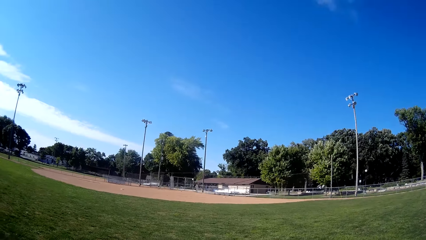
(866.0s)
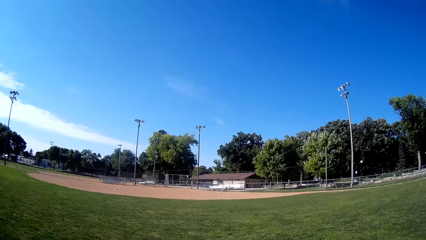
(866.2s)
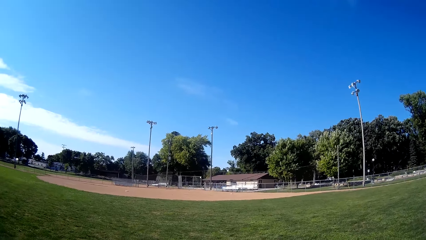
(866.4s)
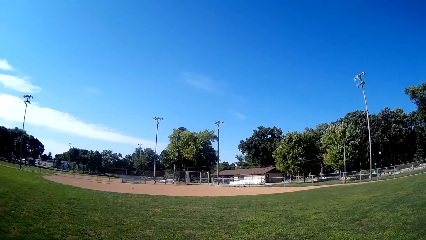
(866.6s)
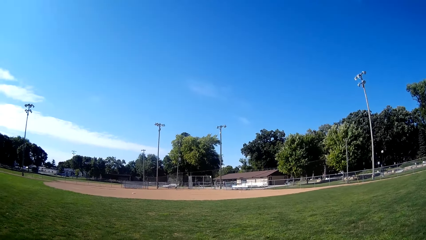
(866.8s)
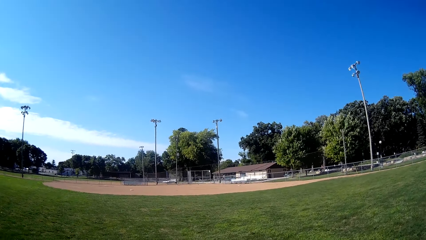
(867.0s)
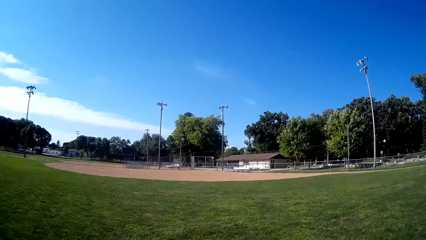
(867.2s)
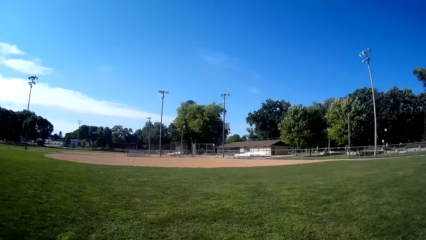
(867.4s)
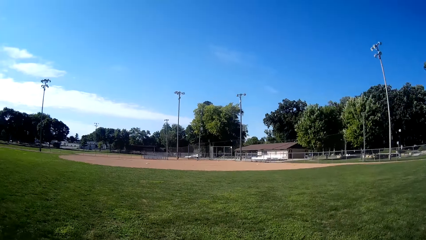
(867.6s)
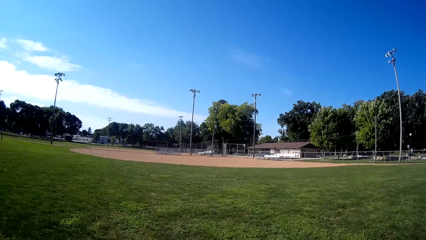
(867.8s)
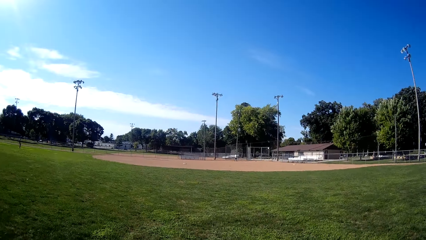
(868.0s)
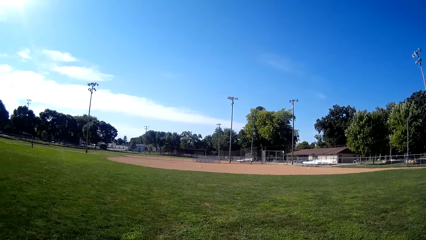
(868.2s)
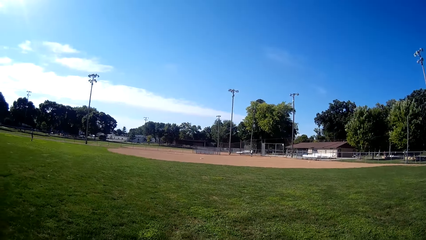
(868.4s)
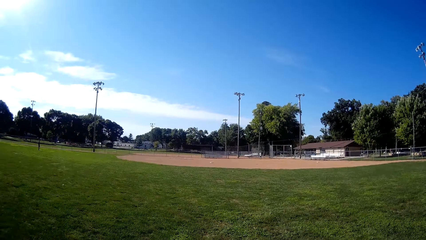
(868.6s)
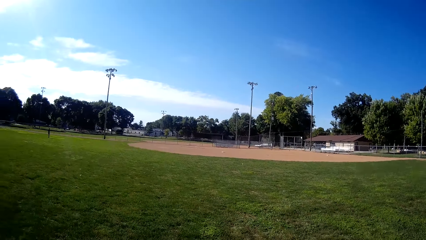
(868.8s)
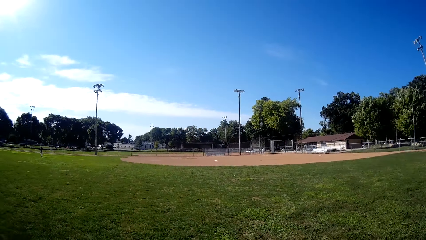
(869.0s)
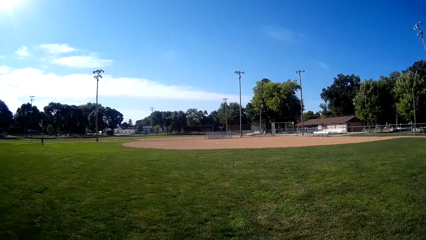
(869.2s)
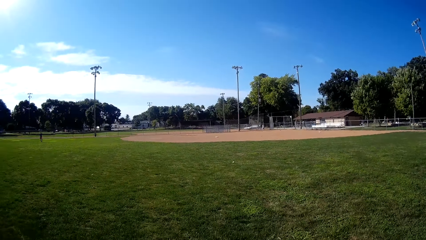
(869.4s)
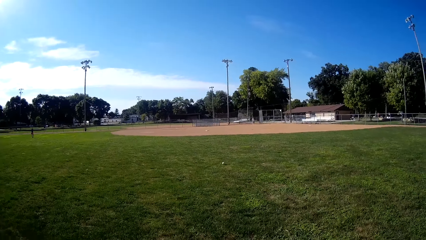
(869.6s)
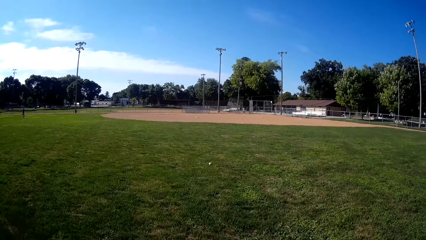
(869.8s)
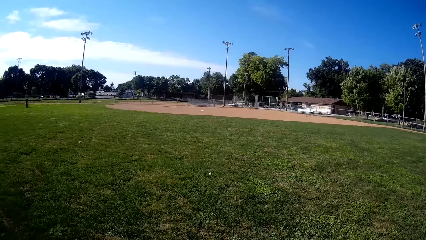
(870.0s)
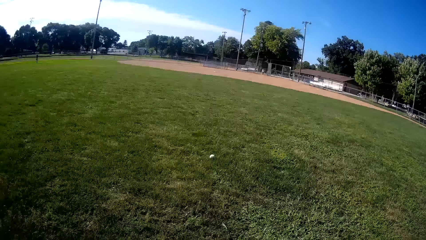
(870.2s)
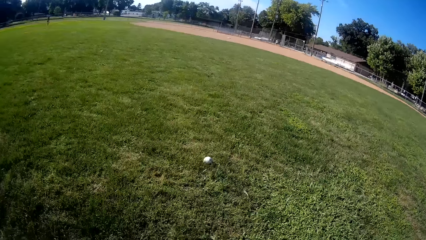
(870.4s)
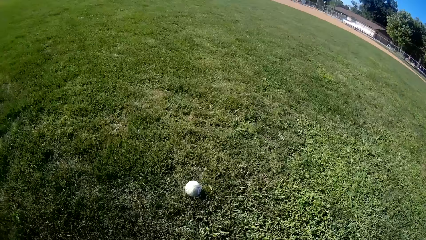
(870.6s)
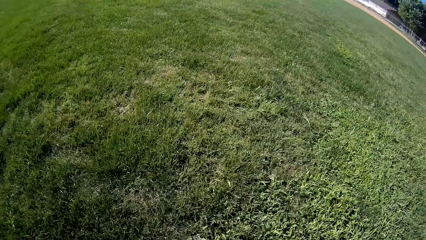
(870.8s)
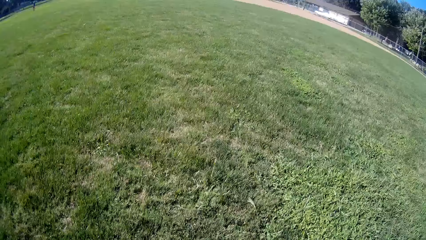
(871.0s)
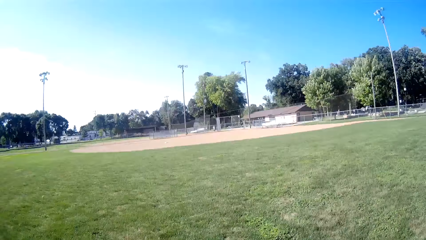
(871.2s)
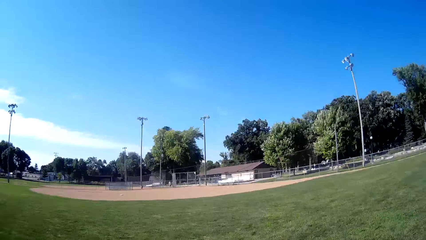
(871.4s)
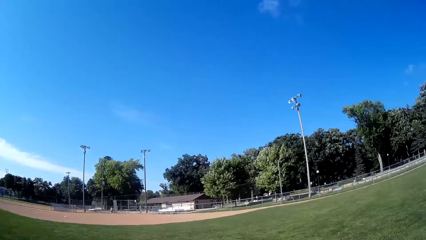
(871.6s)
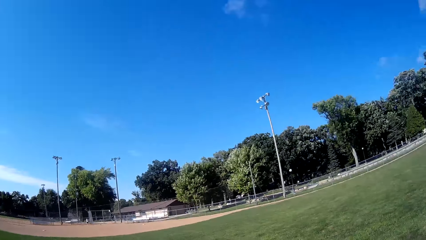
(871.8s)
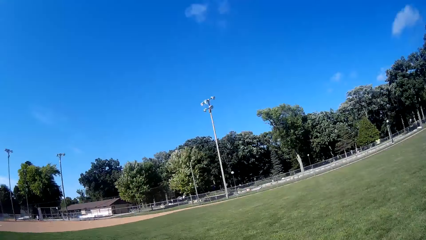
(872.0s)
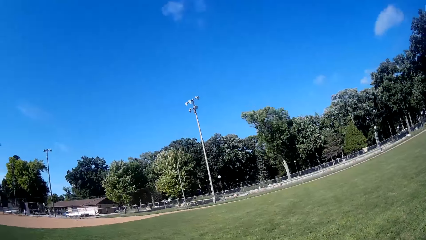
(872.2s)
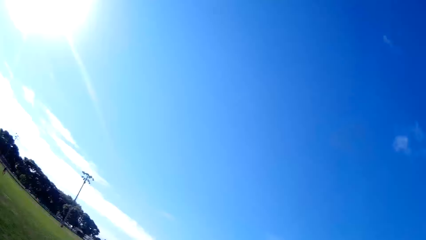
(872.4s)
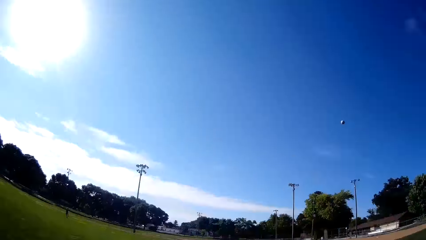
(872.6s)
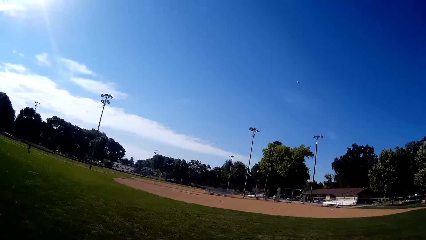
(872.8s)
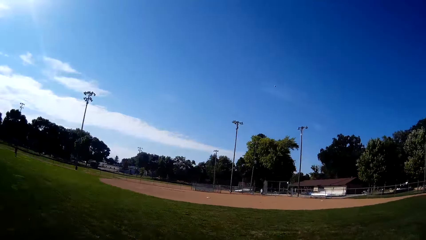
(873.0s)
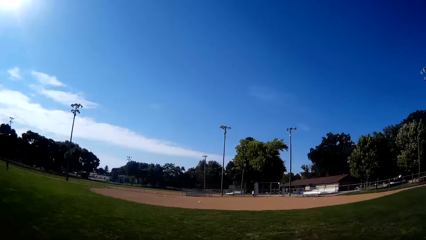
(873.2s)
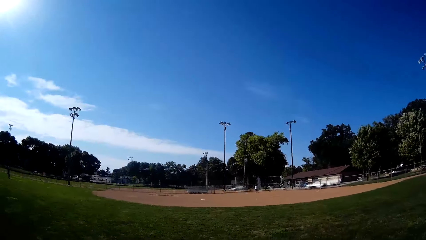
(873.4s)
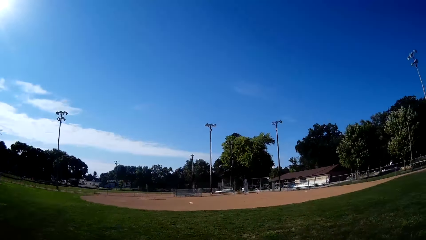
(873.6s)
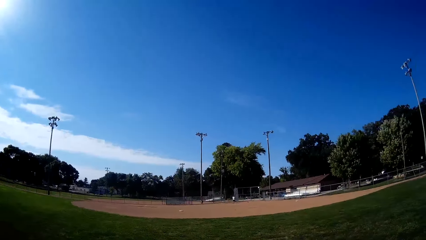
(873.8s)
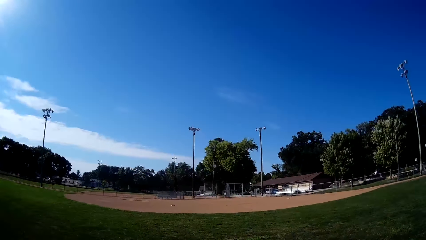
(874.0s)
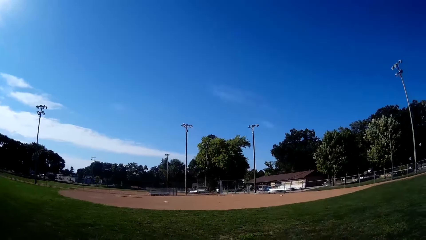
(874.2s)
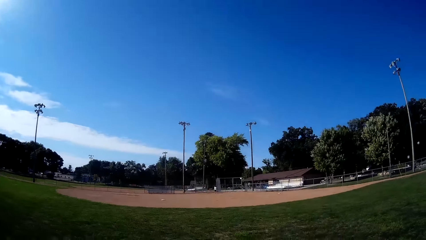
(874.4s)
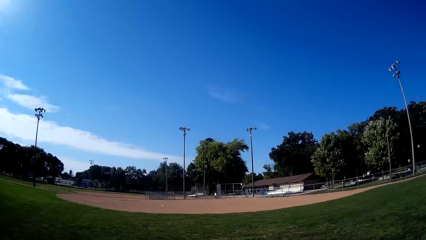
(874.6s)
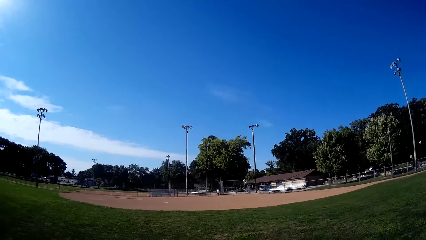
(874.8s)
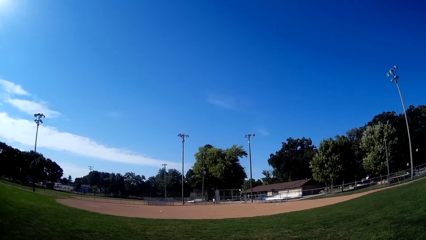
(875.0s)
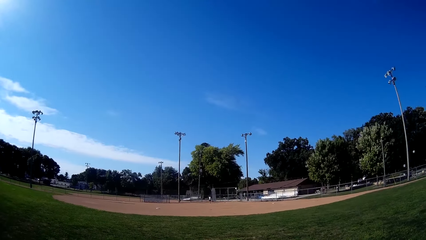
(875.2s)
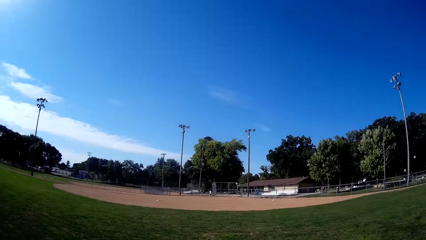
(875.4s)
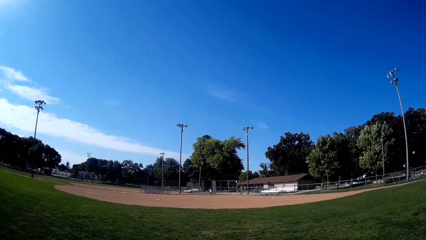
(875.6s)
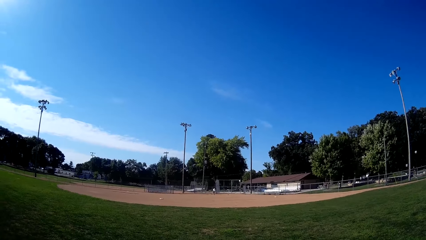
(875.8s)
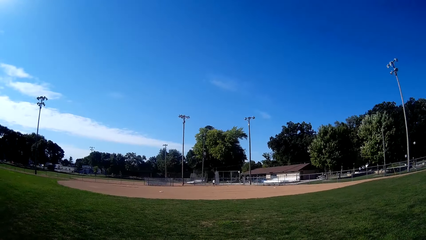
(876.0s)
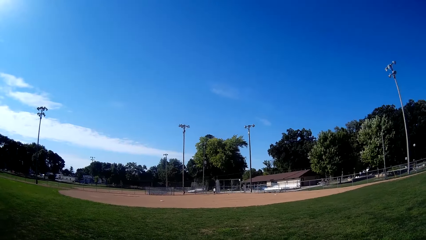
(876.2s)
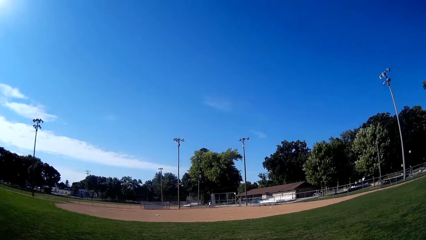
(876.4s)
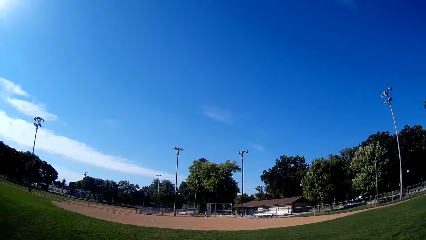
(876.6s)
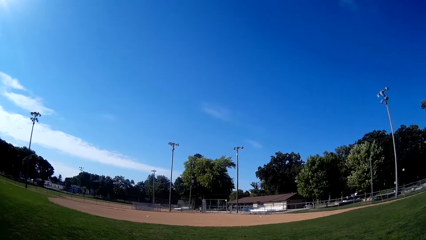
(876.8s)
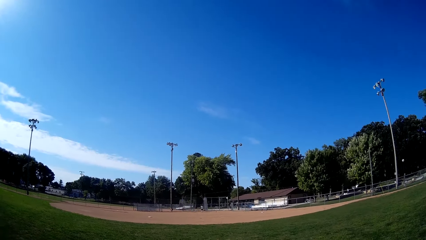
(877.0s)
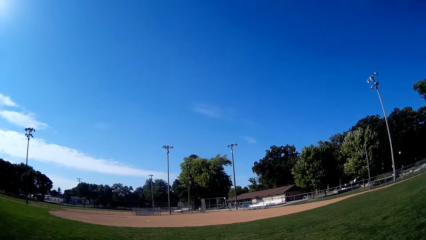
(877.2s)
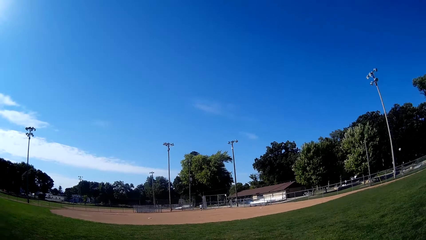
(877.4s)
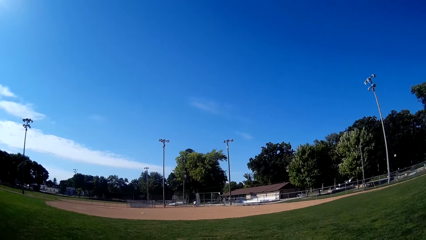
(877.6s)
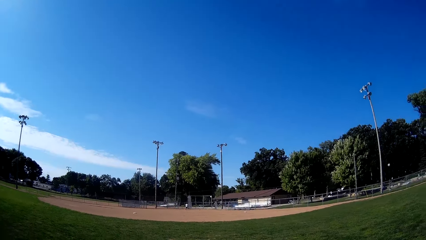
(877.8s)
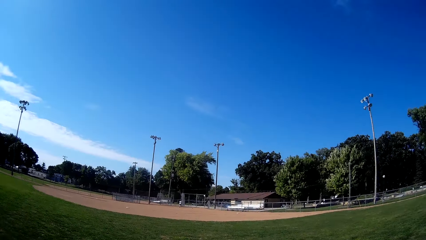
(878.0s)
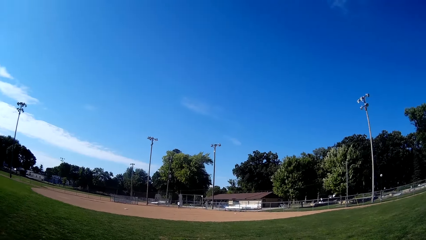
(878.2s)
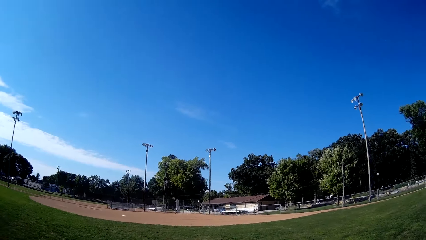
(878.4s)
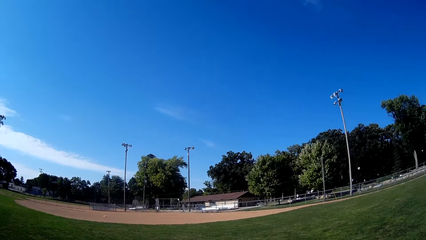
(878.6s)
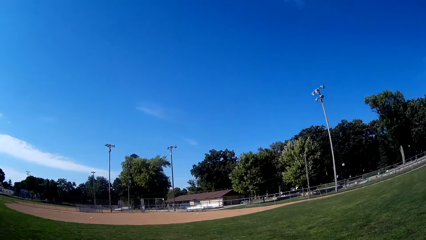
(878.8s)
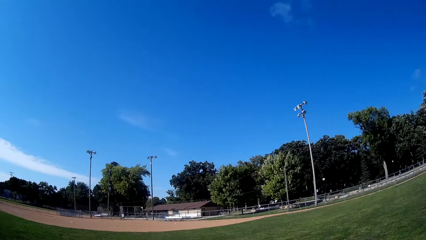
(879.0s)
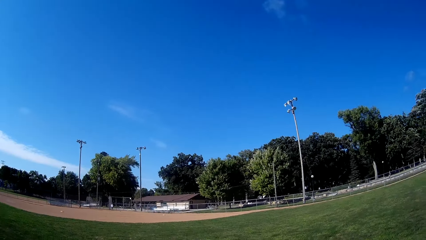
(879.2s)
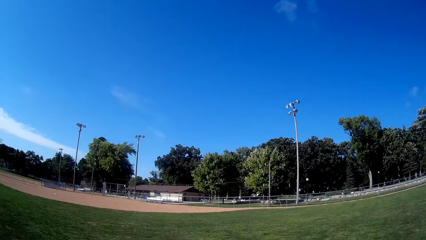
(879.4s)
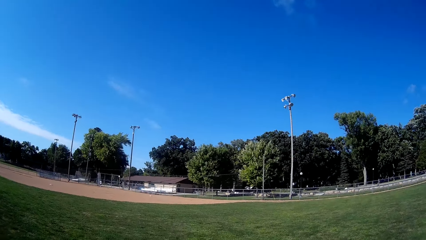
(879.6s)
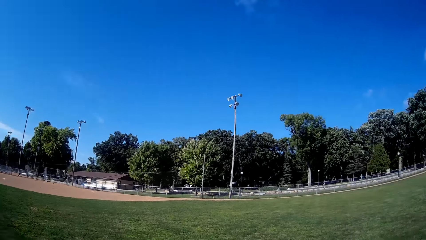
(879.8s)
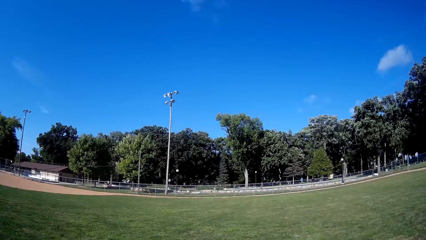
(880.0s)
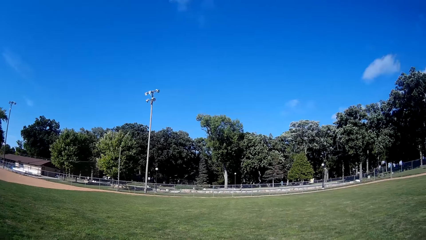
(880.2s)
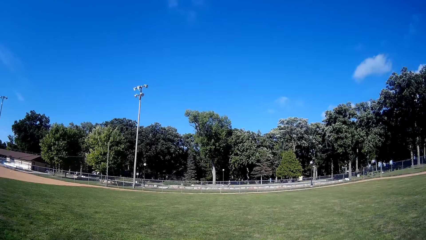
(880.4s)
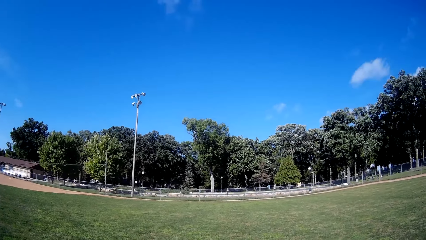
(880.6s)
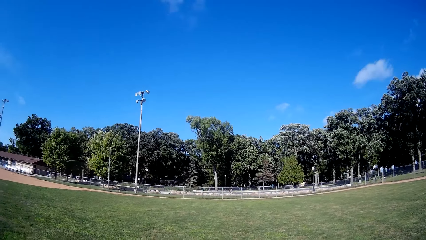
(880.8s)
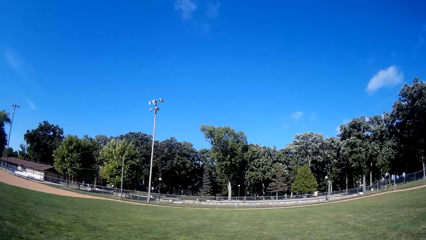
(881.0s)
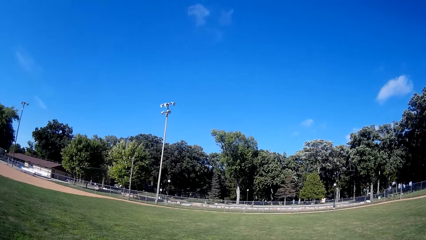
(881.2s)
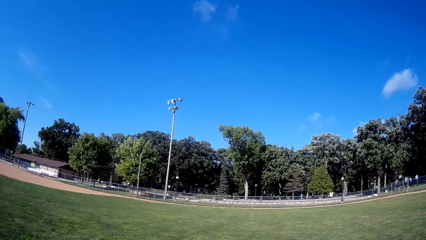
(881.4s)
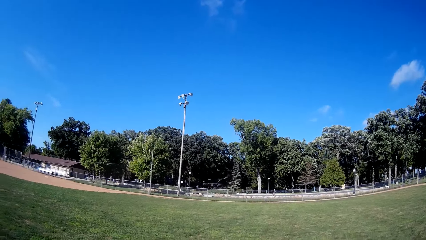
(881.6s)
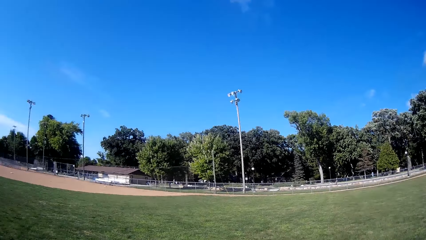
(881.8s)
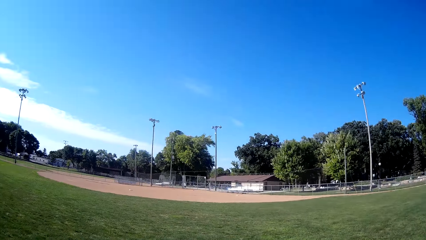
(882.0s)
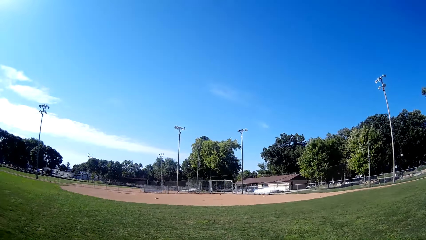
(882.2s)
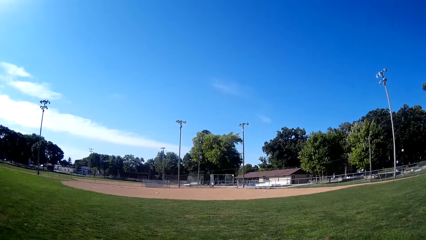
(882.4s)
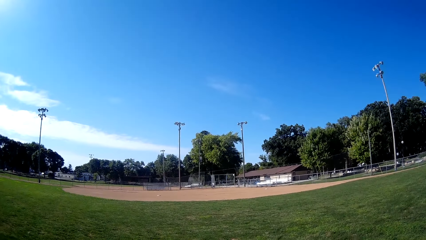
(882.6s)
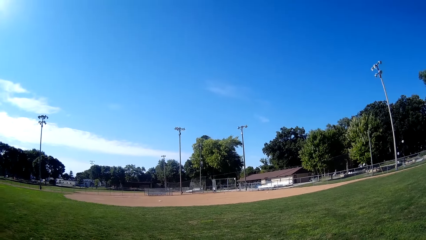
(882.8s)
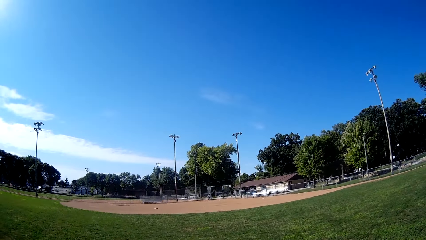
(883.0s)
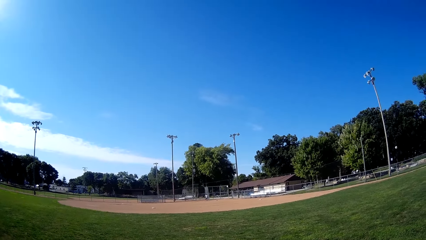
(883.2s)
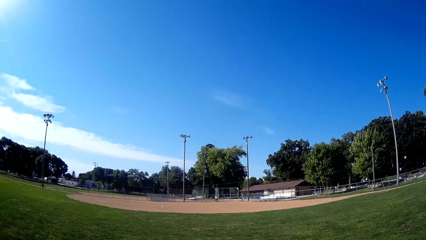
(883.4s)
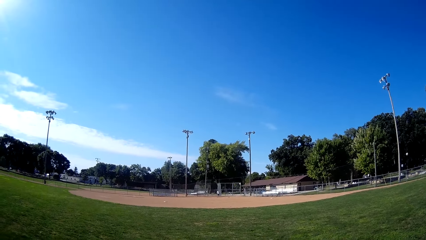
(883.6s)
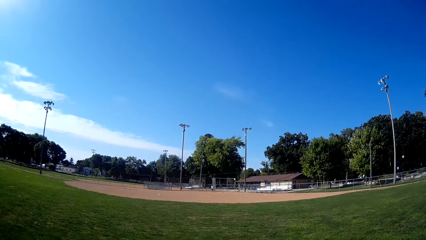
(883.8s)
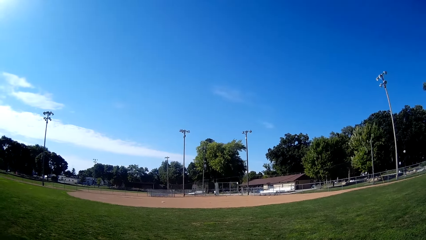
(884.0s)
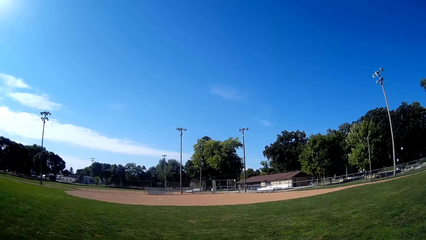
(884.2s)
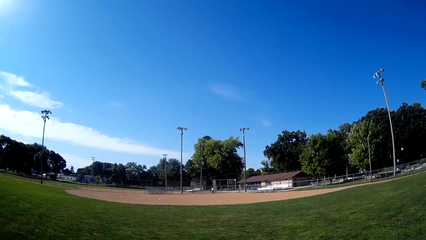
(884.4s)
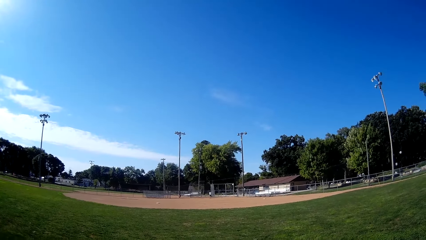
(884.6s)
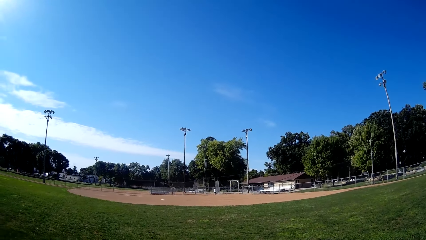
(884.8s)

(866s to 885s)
The man bats the baseball to the camera wearer. The camera wearer picks up the baseball and pitches the baseball. The man steps forward. The man steps forward again.
